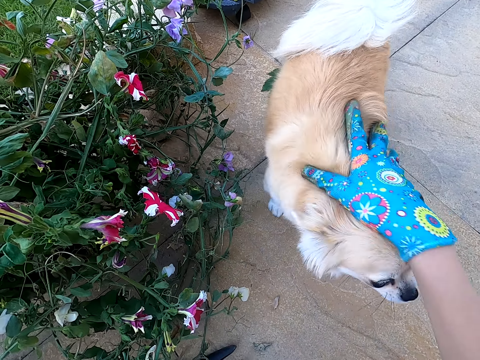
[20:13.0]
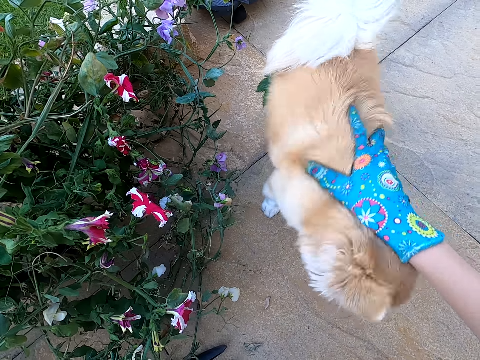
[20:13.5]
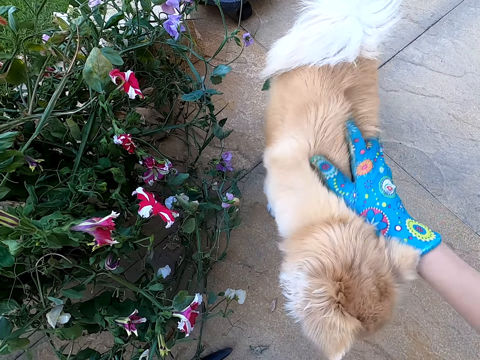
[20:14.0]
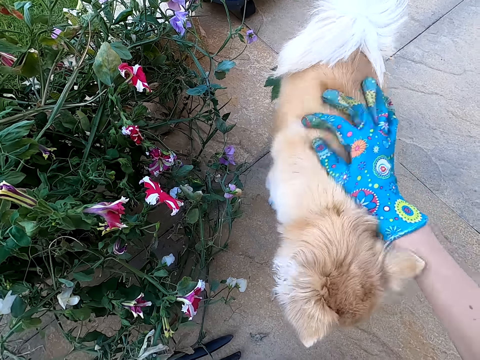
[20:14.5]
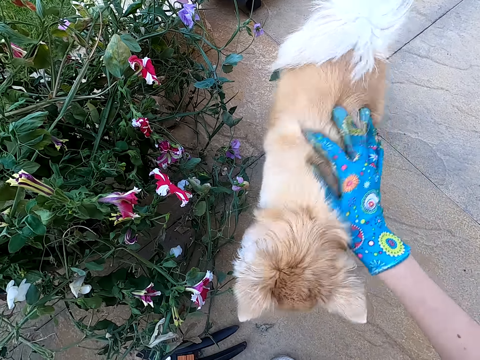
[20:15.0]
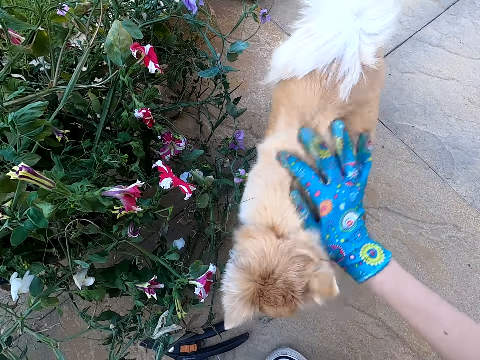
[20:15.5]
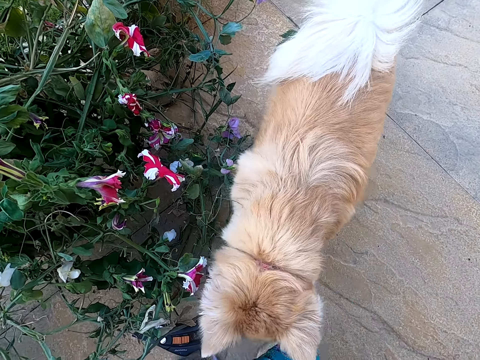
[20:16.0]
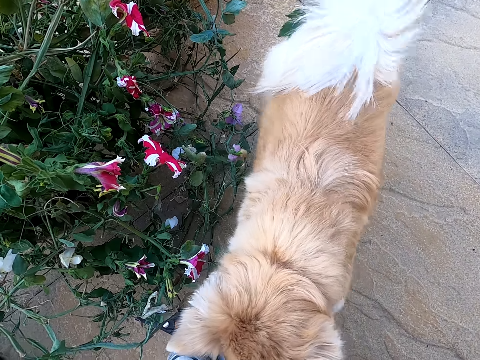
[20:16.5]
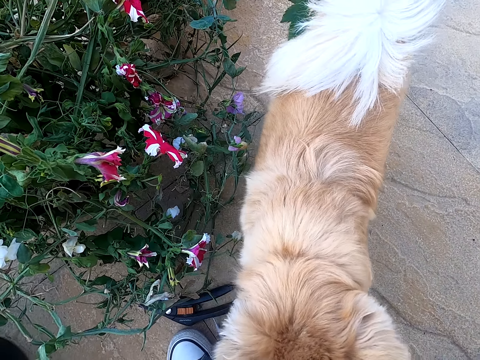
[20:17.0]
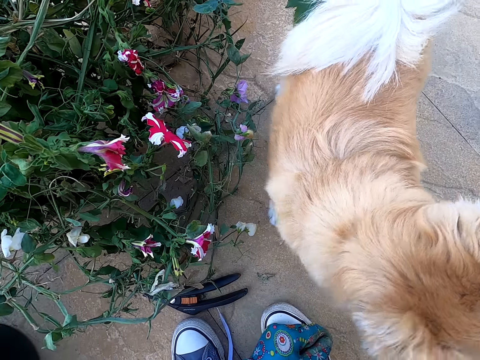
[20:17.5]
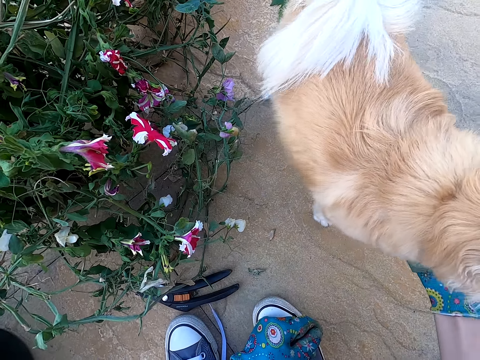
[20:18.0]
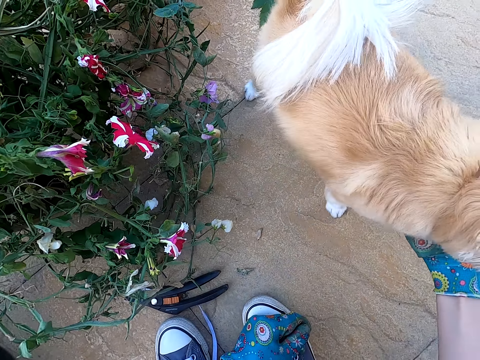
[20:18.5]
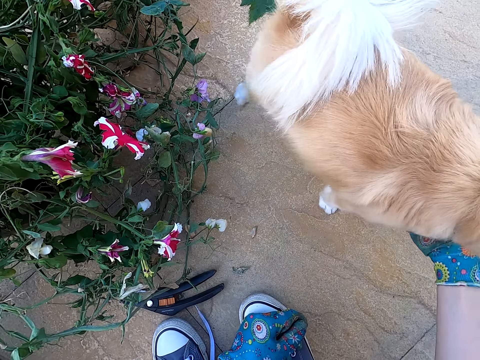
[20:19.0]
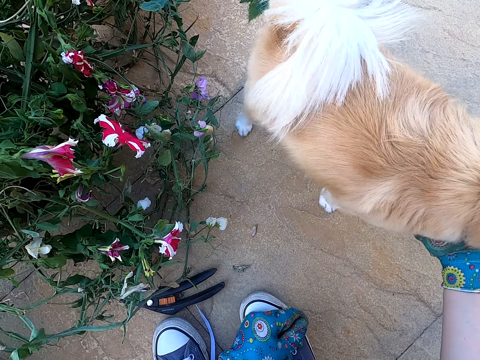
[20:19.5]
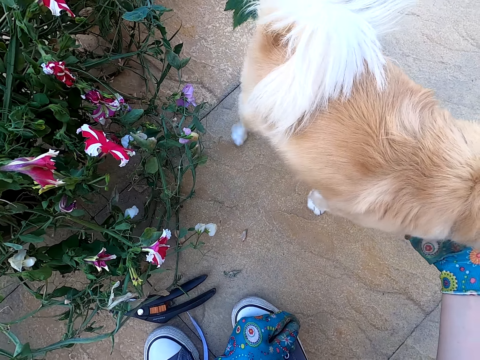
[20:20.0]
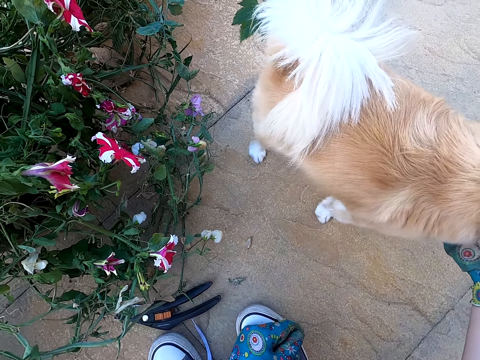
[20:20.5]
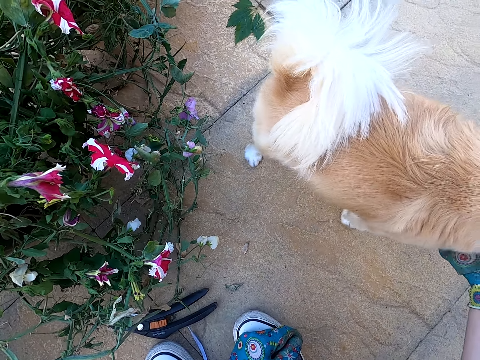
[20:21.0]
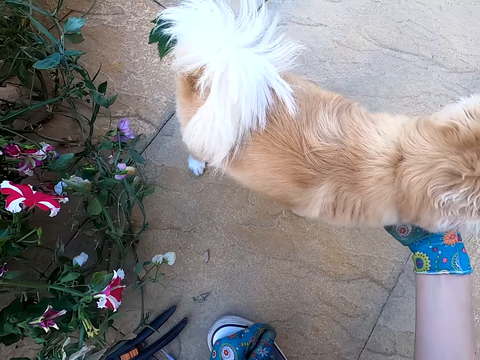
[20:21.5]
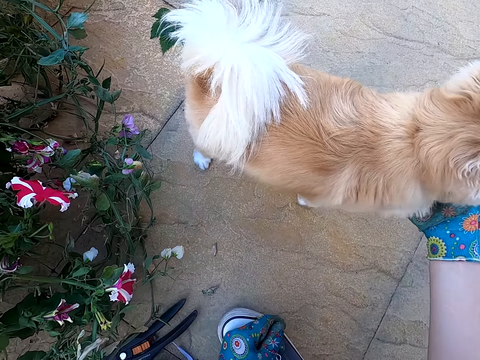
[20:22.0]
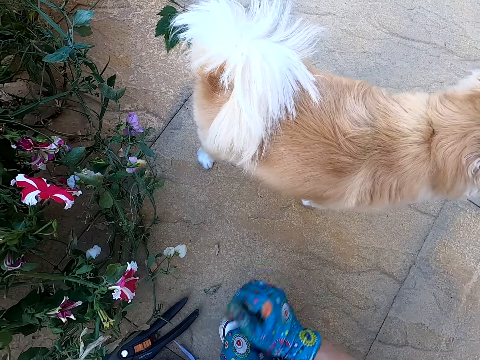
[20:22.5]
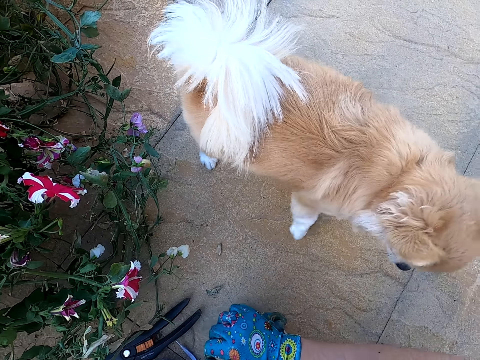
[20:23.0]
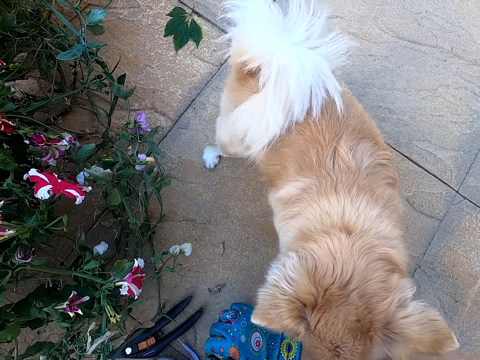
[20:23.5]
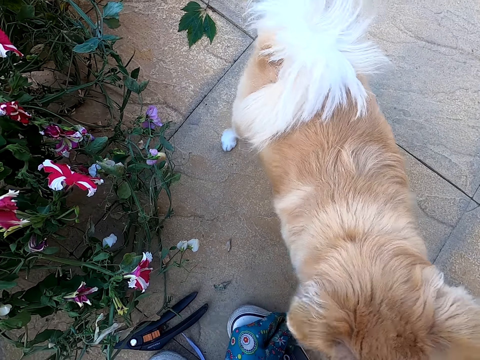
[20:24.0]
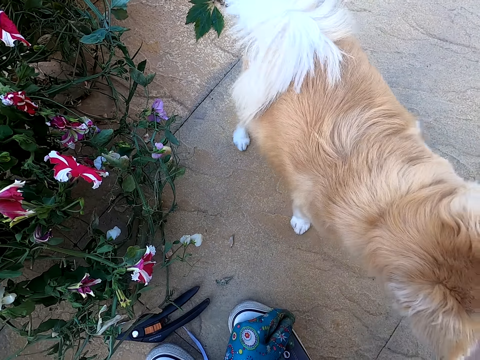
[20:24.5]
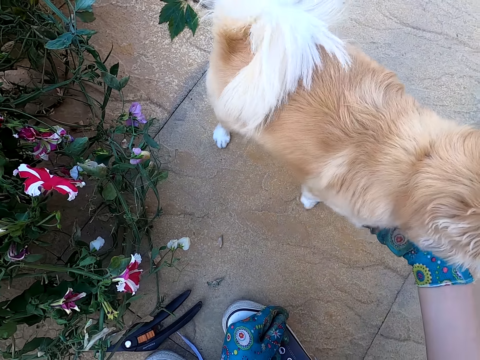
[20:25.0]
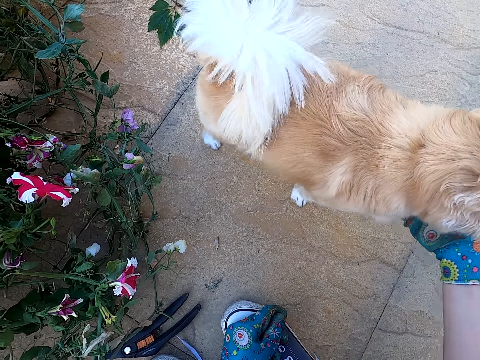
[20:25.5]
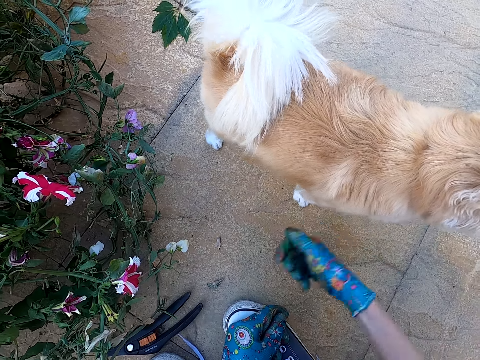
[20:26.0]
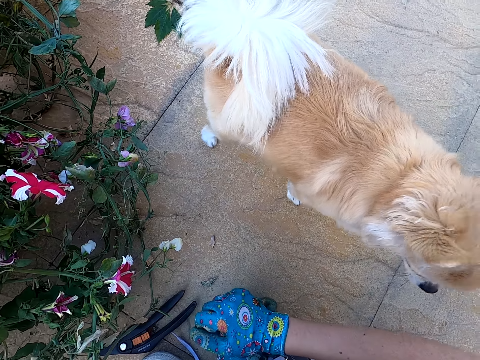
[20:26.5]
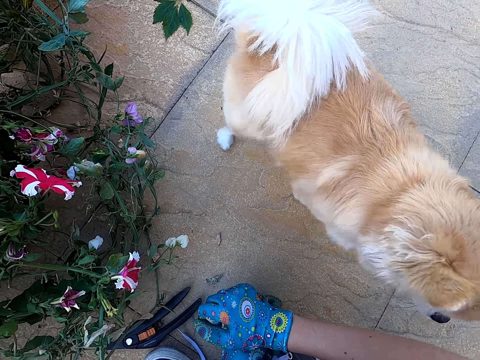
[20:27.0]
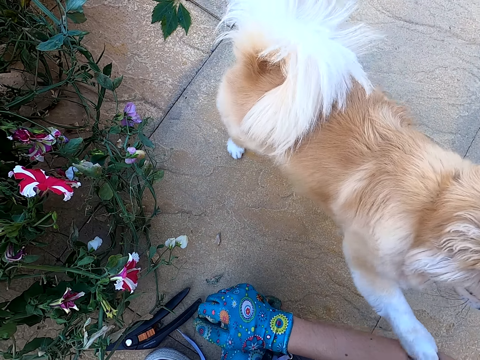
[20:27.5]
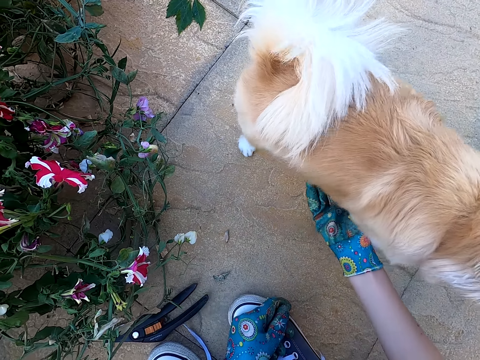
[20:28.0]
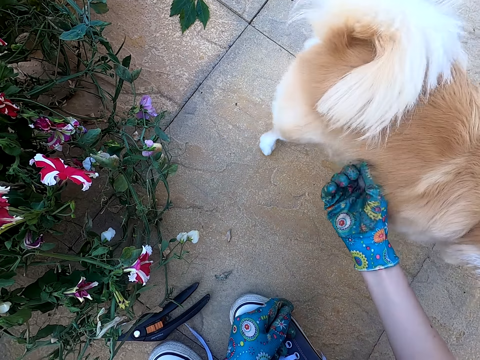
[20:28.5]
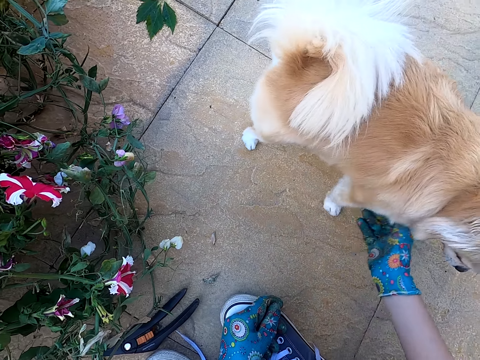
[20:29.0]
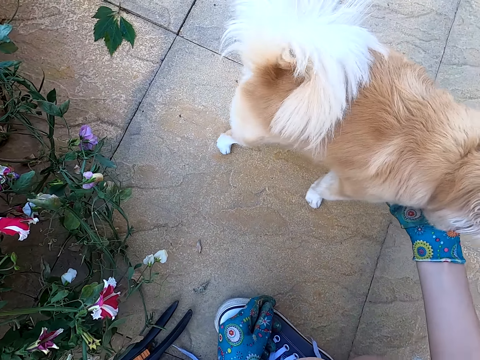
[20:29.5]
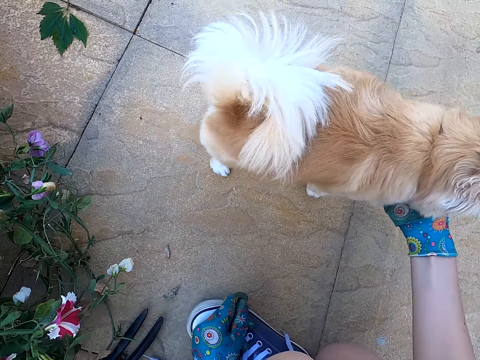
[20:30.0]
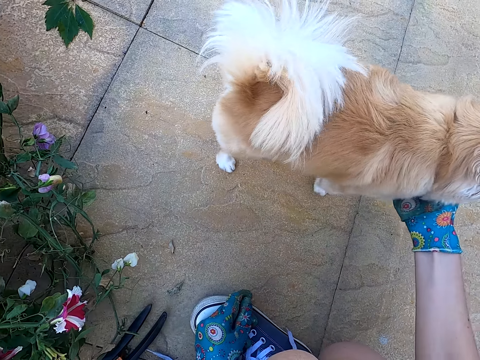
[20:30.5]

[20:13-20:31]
The camera wearer holds a dog with her right hand. She kneels on the ground. She holds the dog with her right hand. She kneels on the ground. She holds the dog with her right hand.

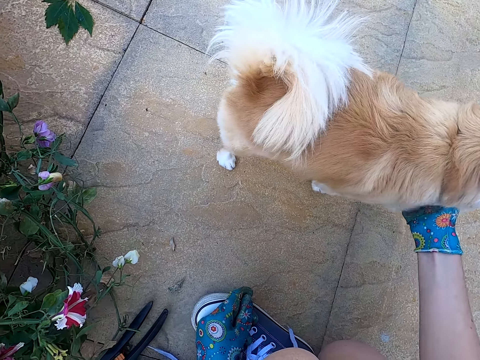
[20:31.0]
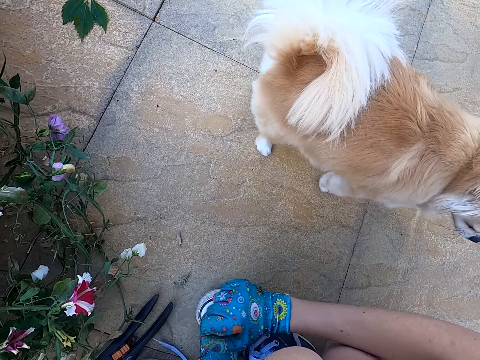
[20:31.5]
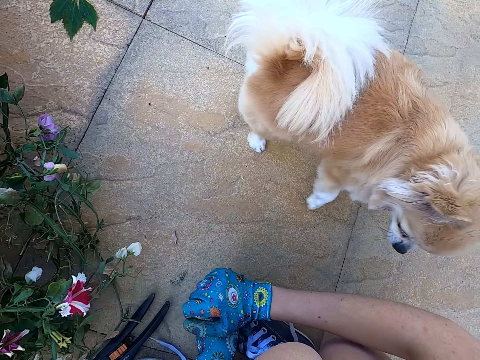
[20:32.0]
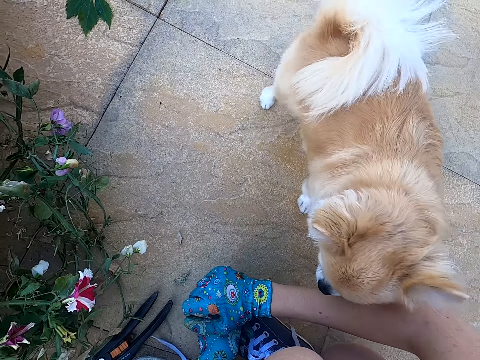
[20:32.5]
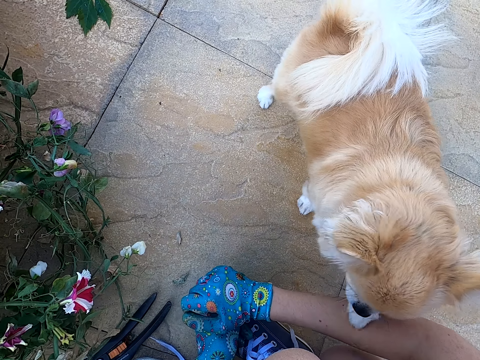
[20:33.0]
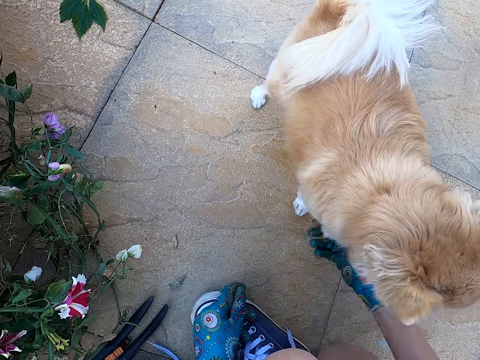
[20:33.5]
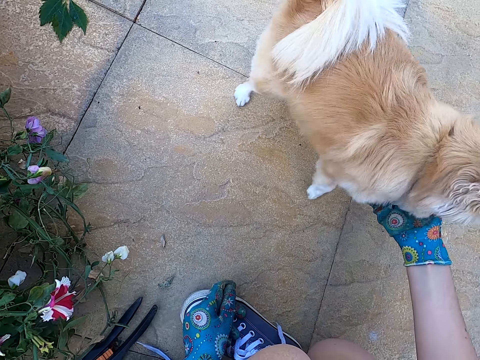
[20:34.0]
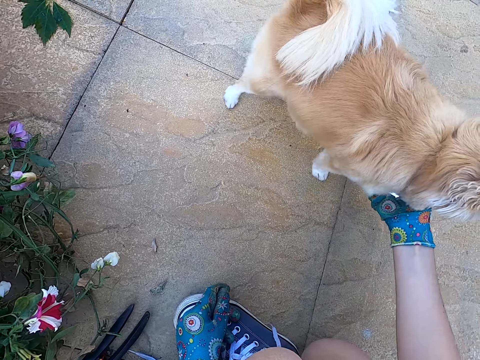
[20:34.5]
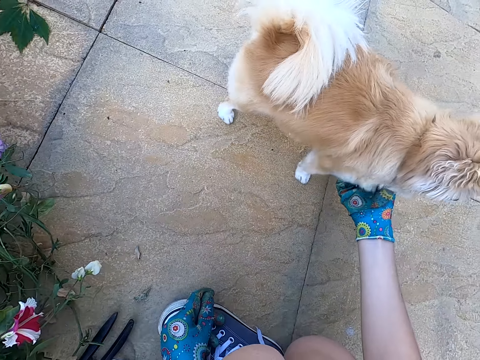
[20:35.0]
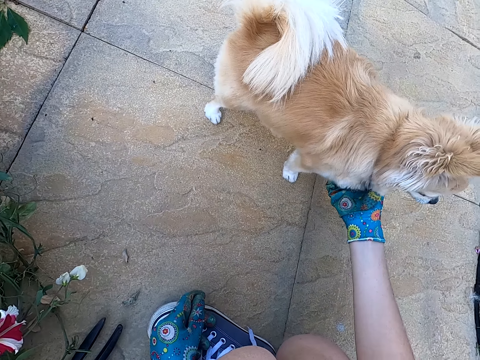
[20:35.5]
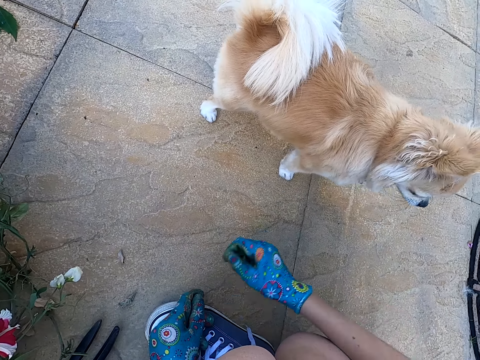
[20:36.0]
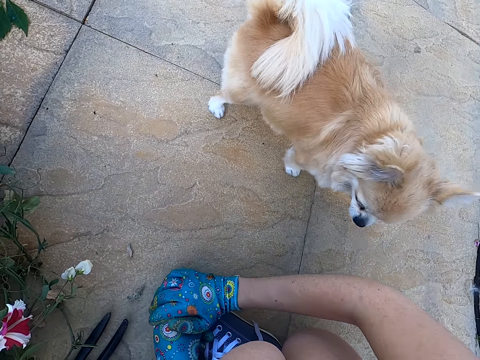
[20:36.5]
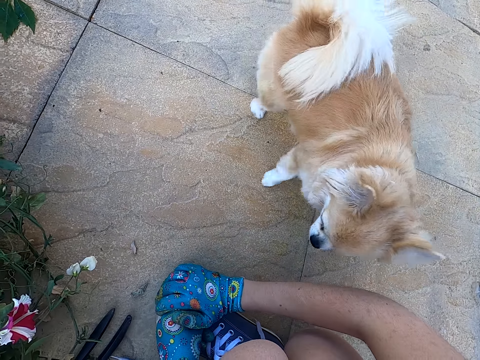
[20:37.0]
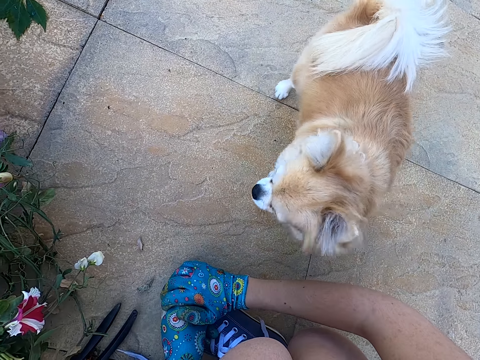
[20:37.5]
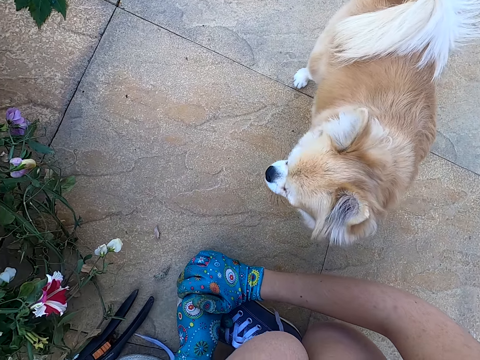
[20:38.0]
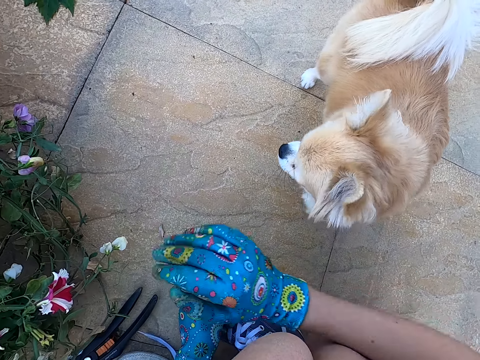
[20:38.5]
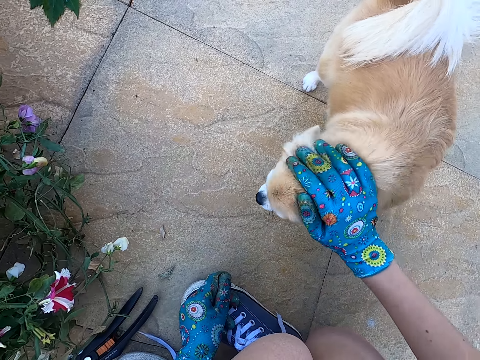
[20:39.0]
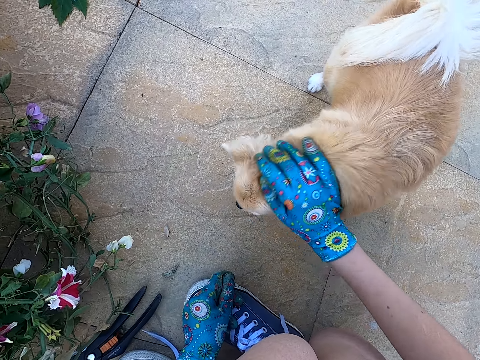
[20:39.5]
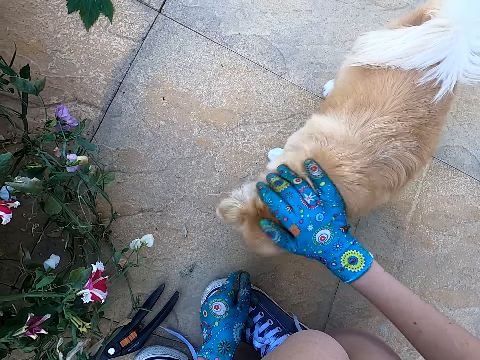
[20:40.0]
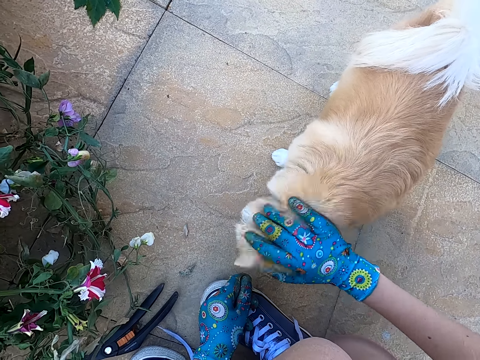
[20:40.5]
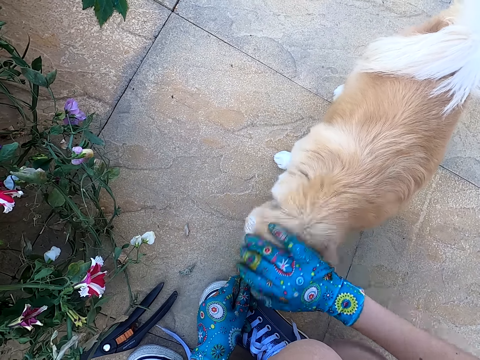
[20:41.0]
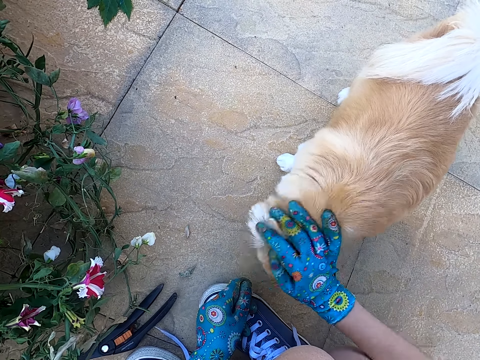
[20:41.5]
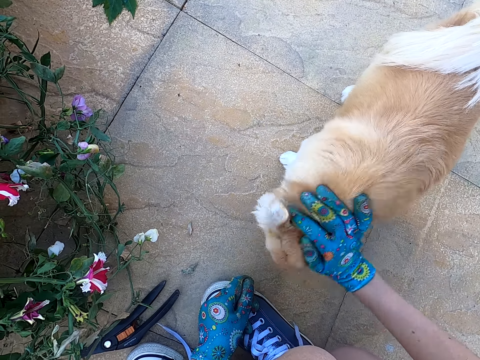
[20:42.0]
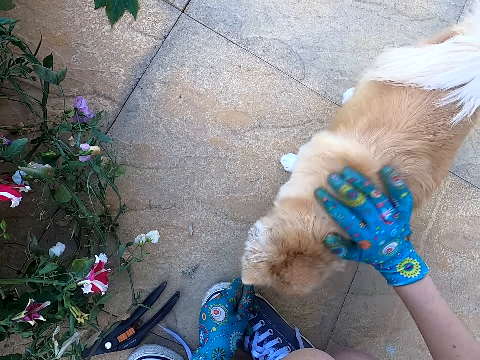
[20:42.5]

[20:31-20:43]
The camera wearer kneels on the ground. She looks around. She holds a dog with her right hand. She touches the dog. She looks around the area. She kneels on the ground. She touches the dog. She holds the dog with her right hand.
